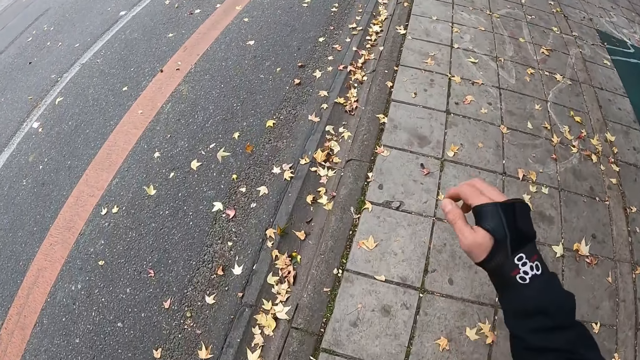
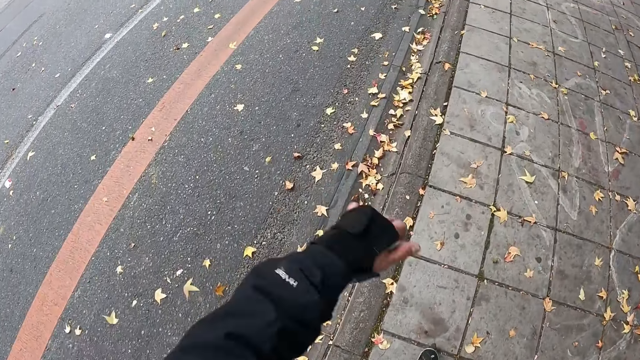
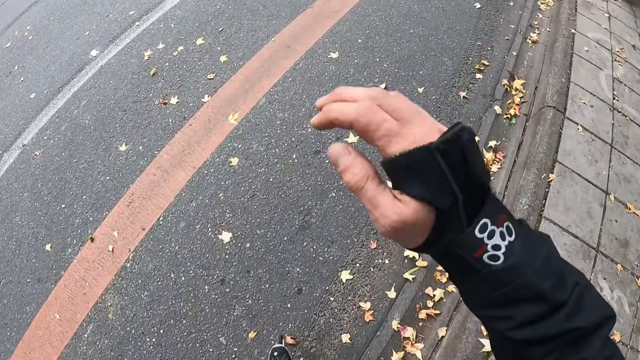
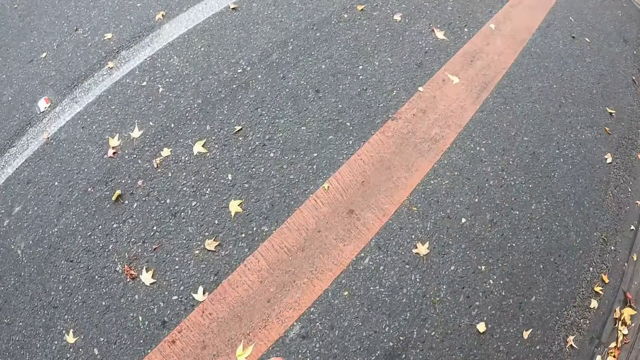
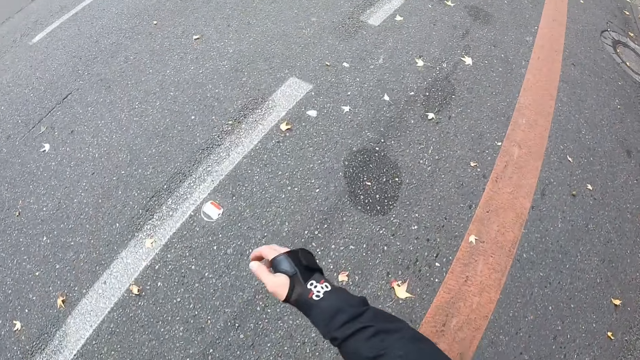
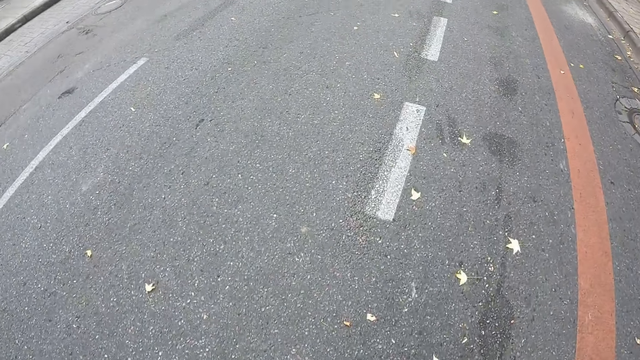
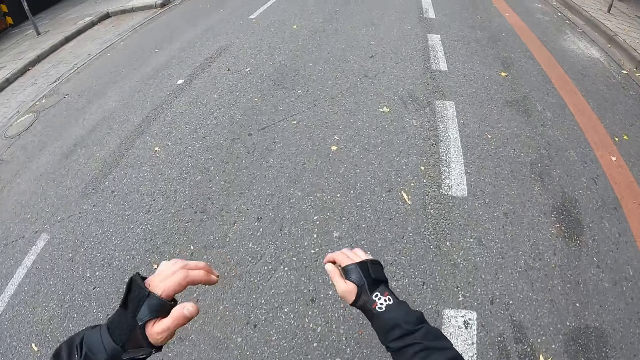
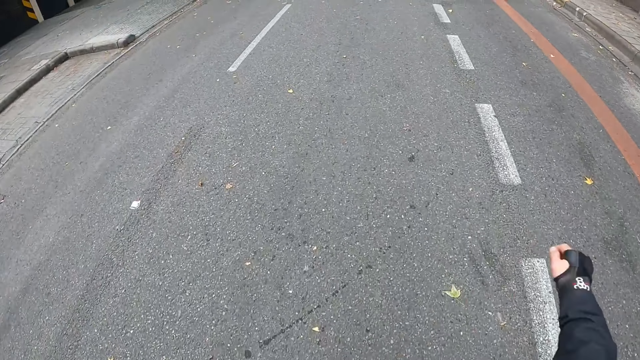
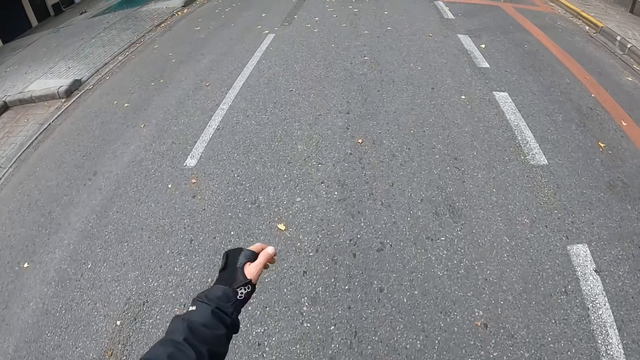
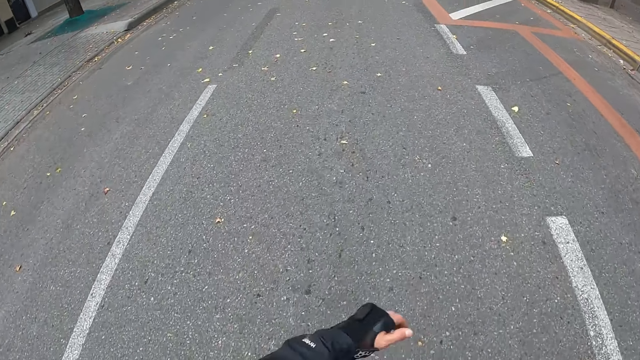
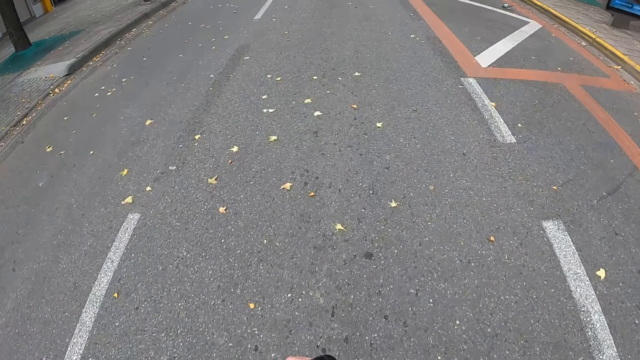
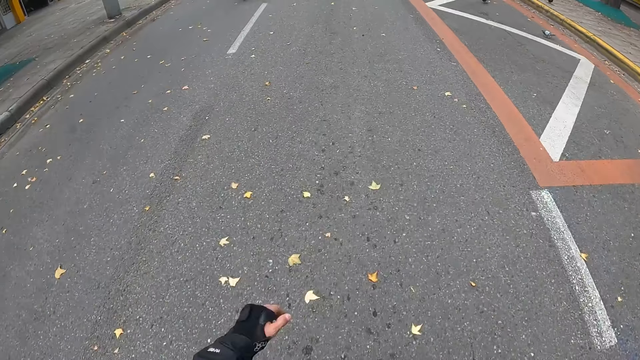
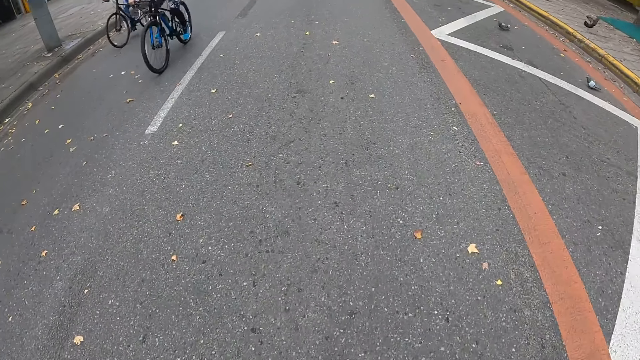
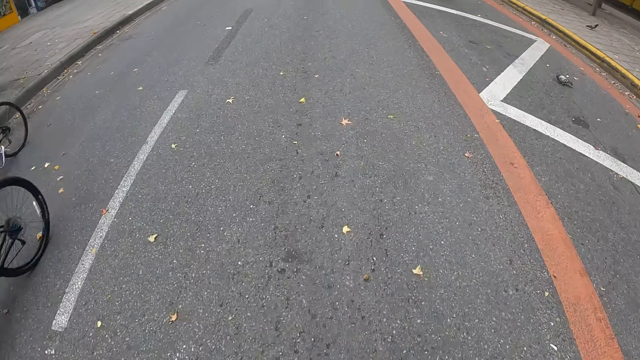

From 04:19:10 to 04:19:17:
The camera wearer skates on the road.

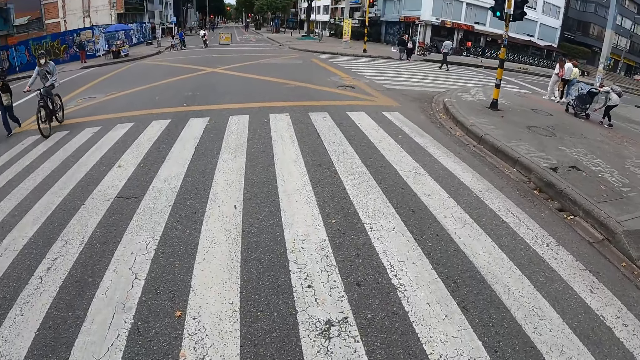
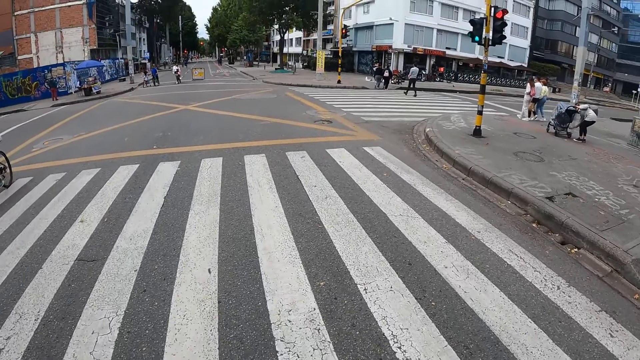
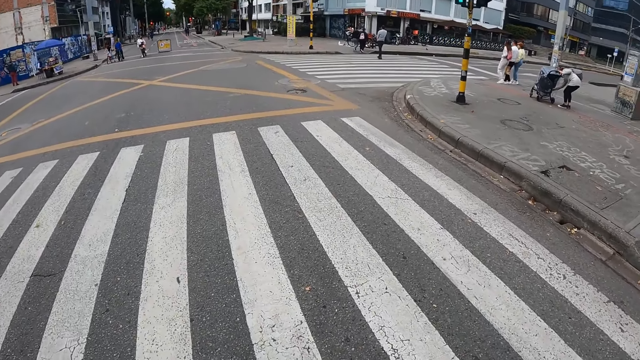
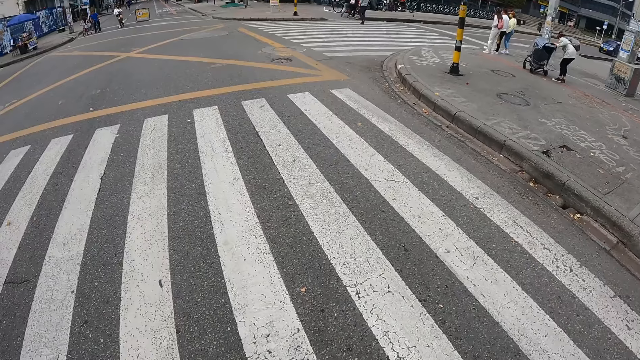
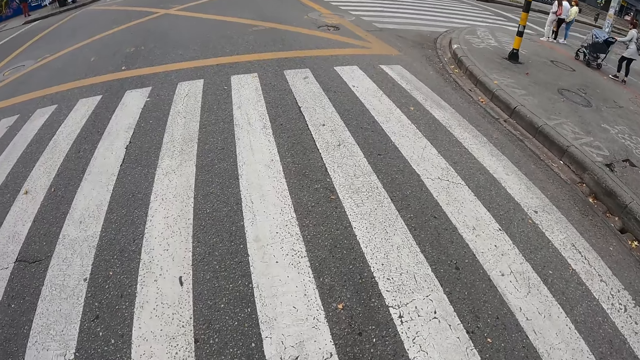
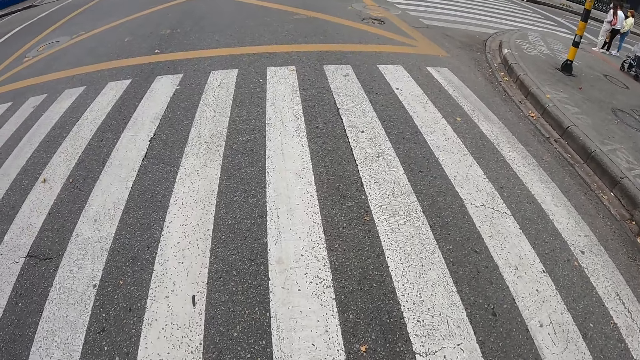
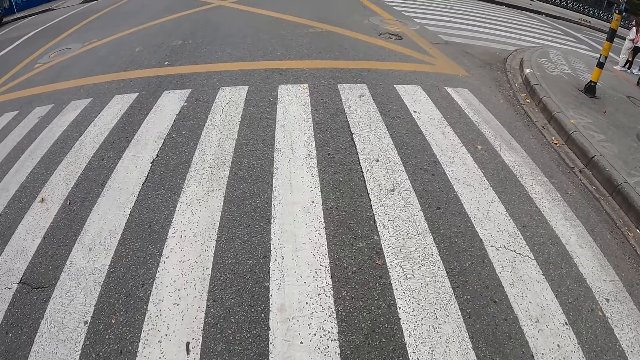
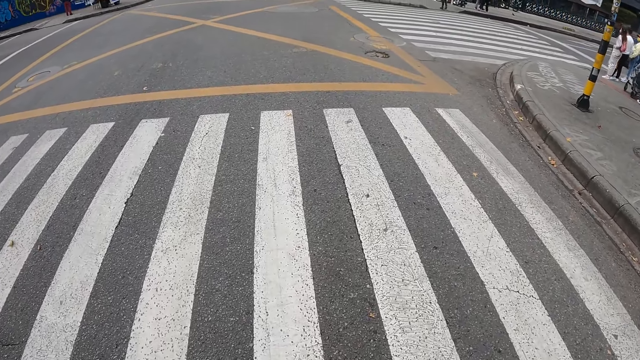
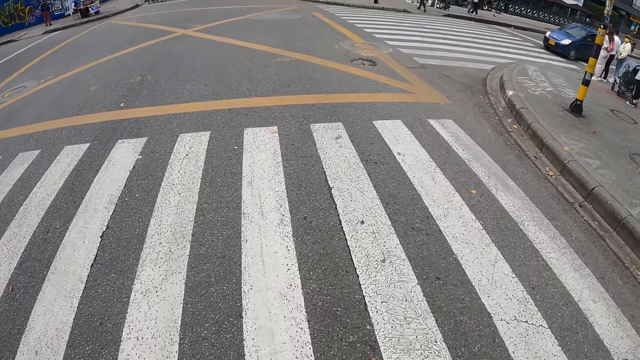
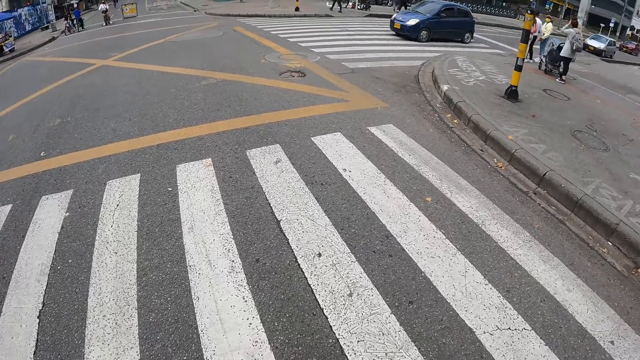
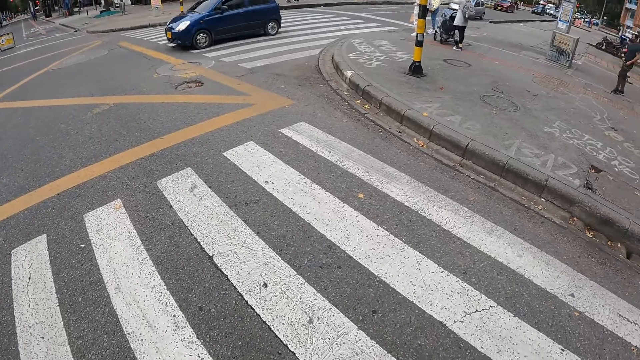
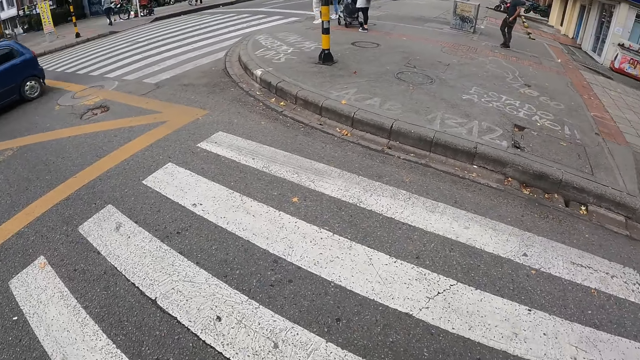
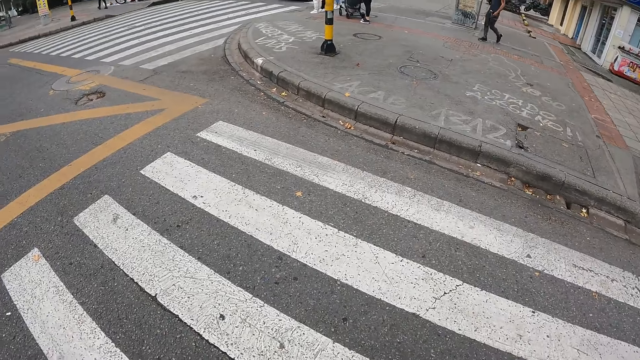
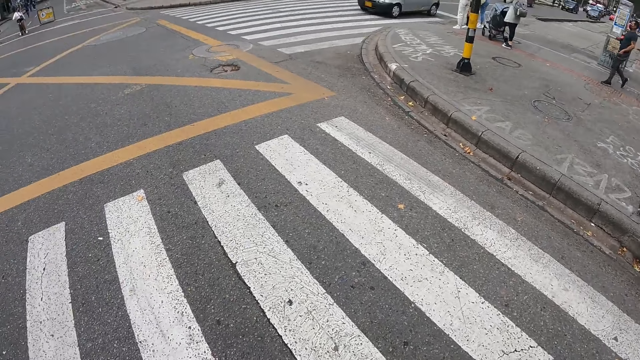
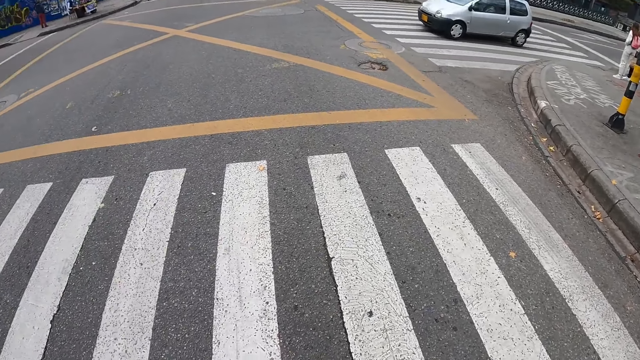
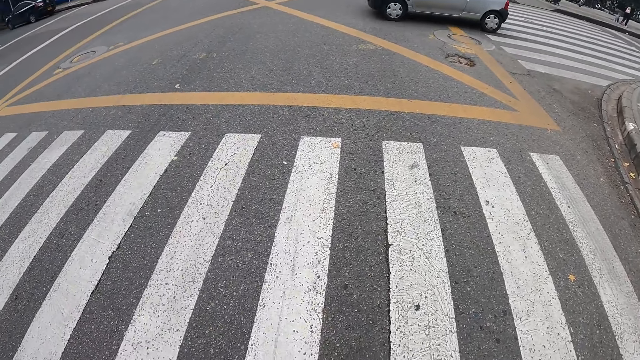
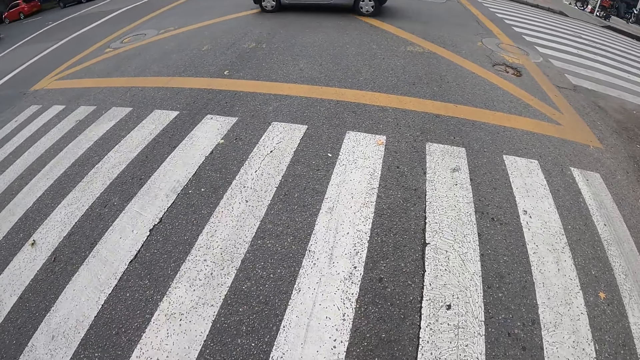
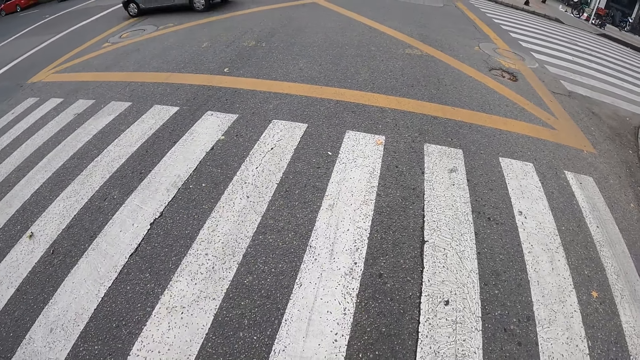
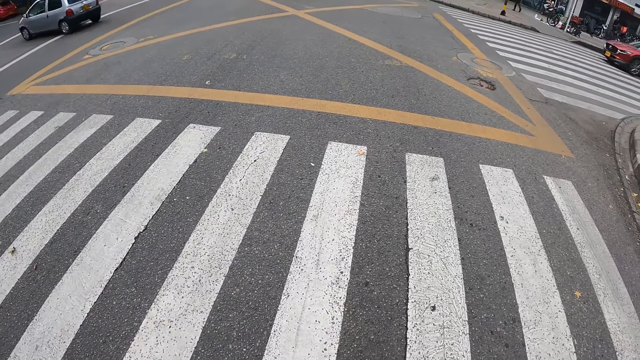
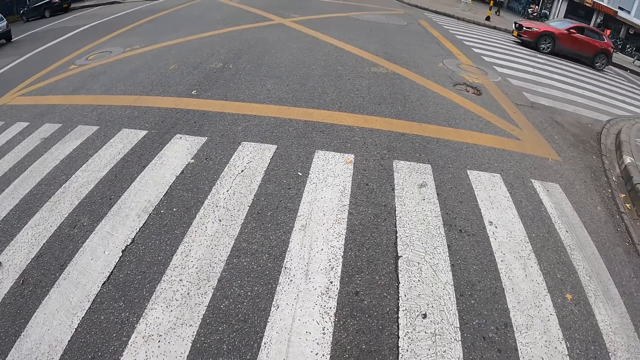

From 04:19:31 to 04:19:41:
The camera wearer stops at a traffic light on the road. They look around.
